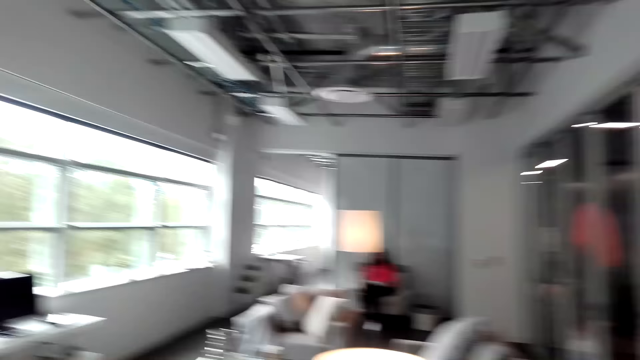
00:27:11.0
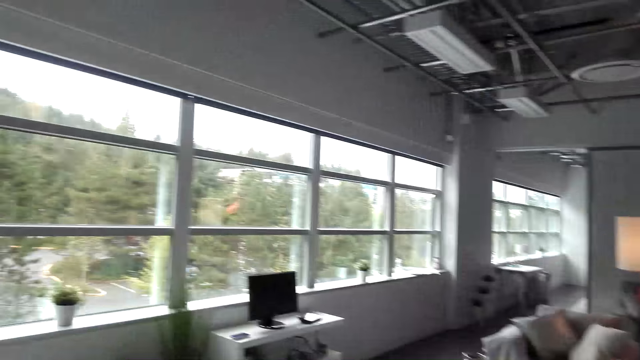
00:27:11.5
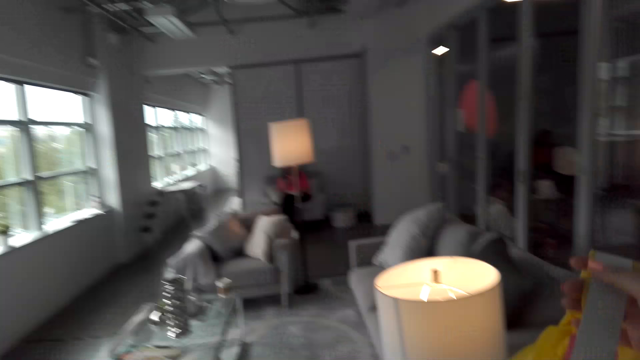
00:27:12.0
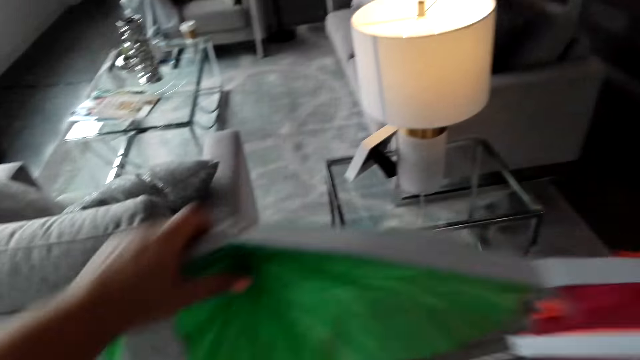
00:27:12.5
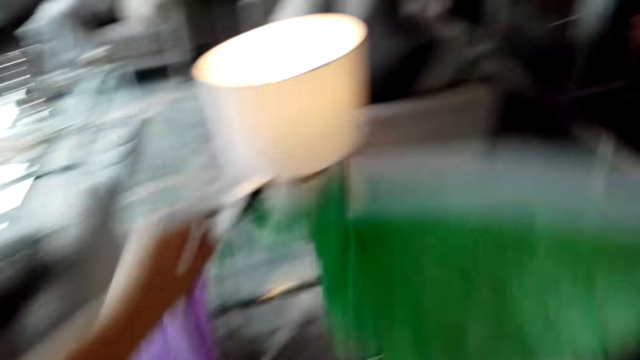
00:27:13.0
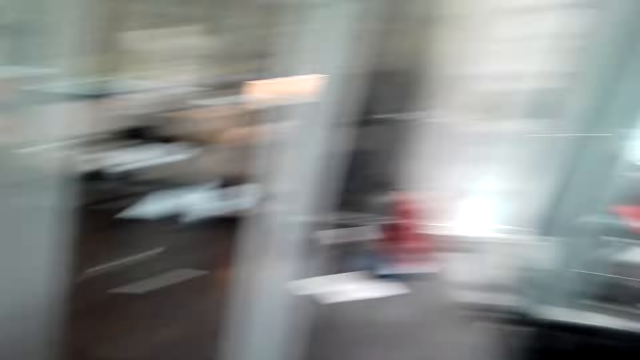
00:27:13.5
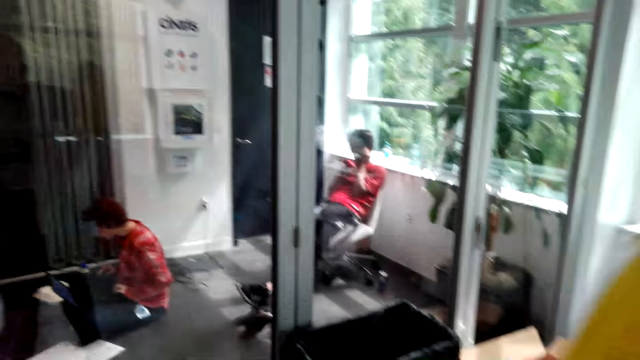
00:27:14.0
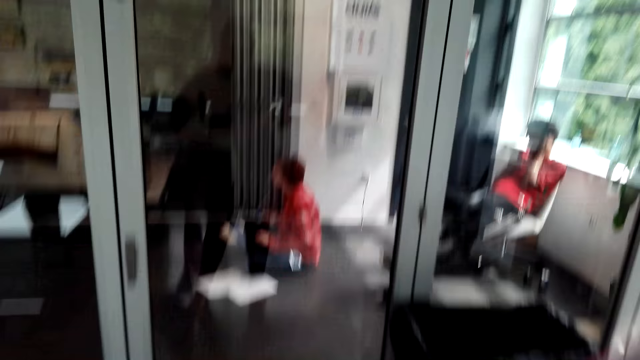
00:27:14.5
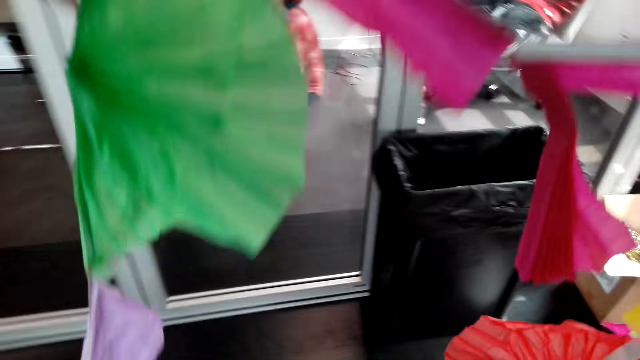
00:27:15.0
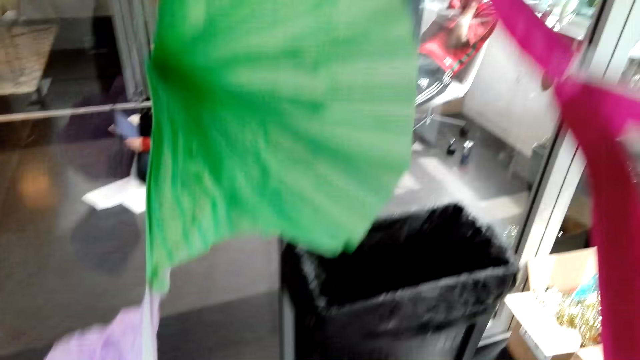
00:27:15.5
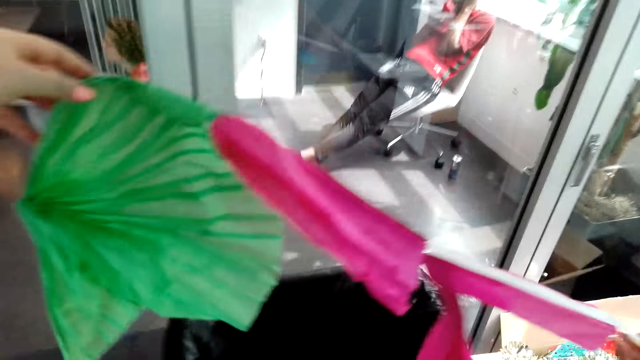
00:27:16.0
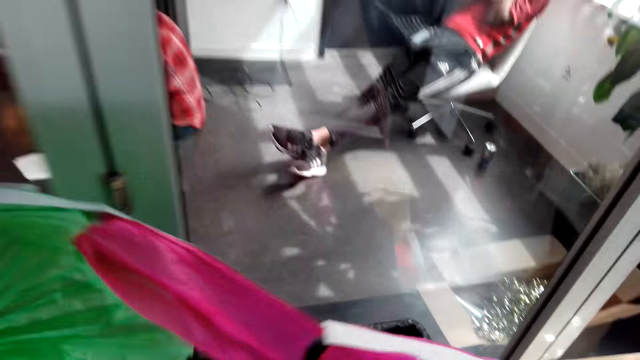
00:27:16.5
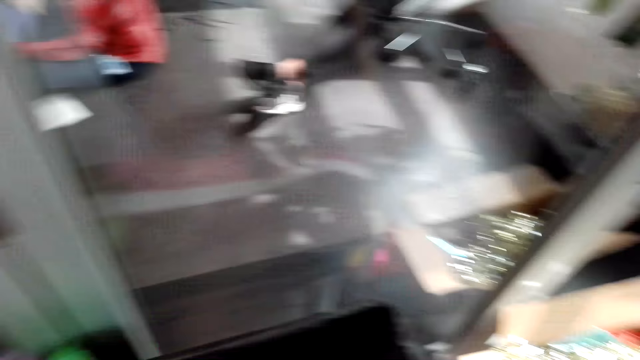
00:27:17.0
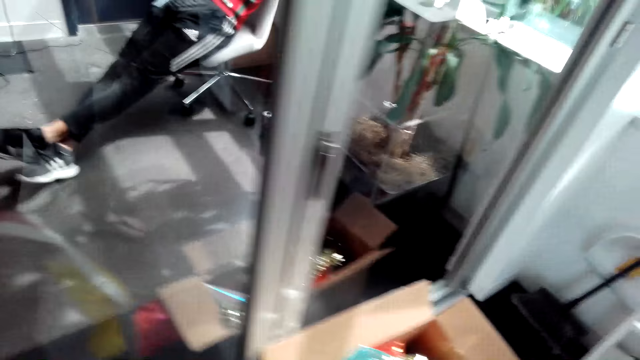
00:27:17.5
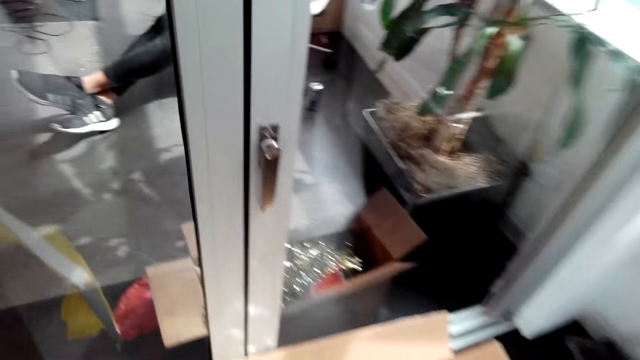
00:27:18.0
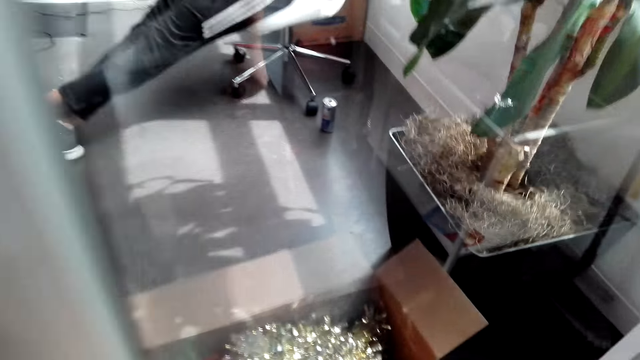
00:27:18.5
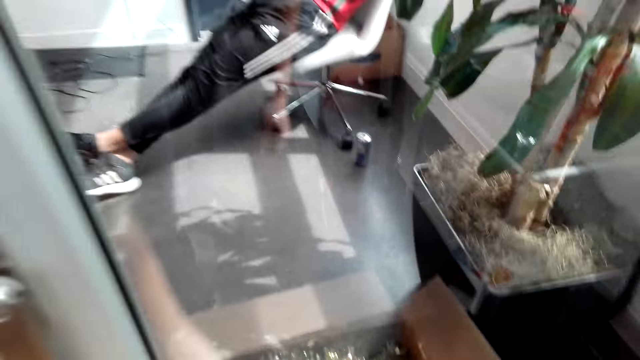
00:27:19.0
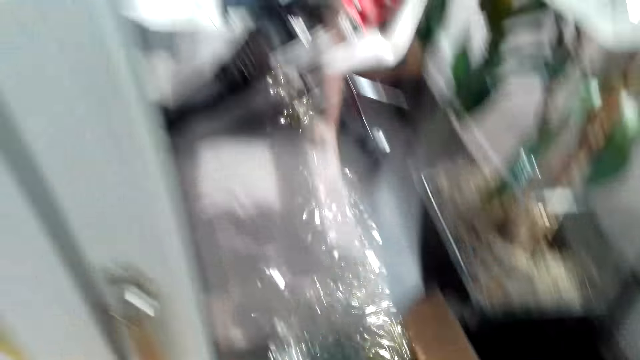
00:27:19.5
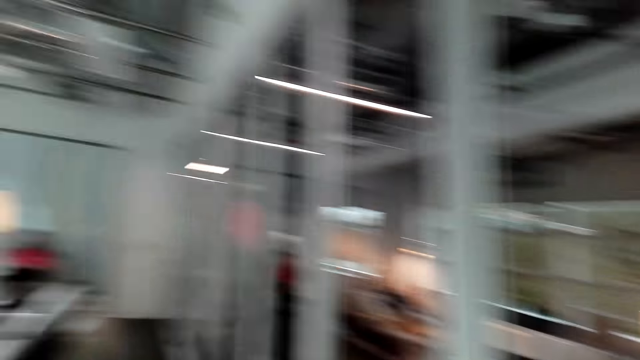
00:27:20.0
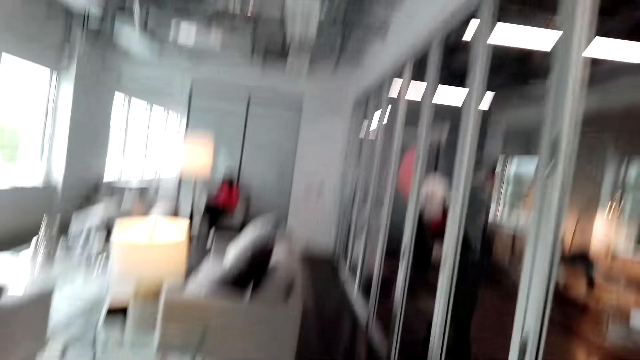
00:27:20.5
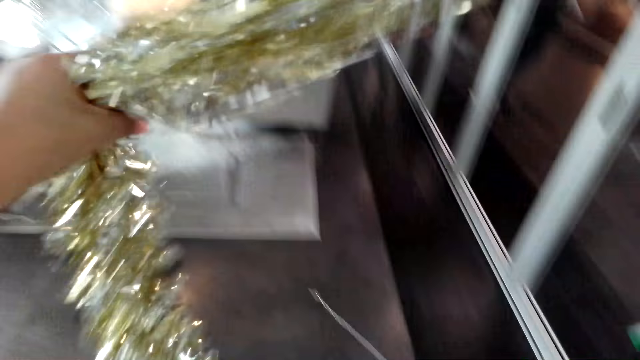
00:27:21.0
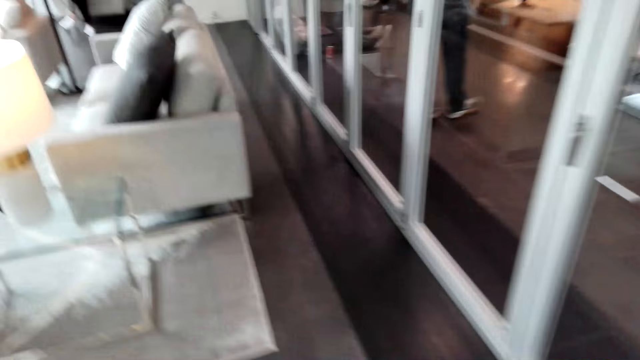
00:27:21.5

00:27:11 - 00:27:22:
The camera wearer walks. They put the decorating papers in the trash bin. They pick up the decoration leis.

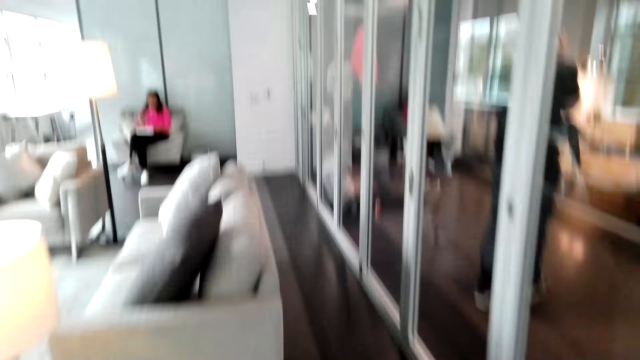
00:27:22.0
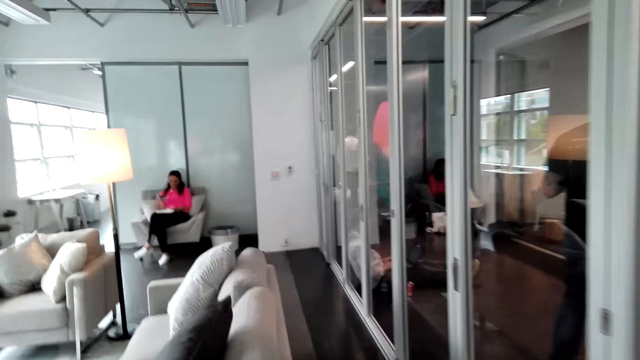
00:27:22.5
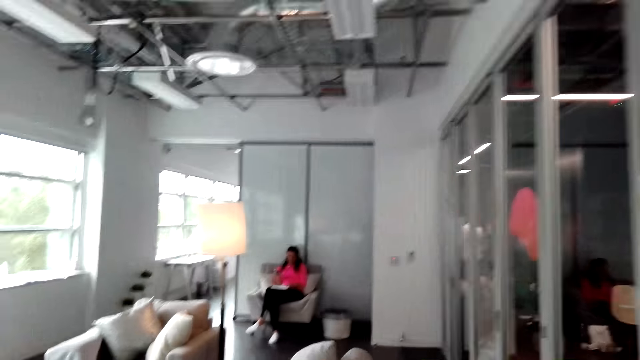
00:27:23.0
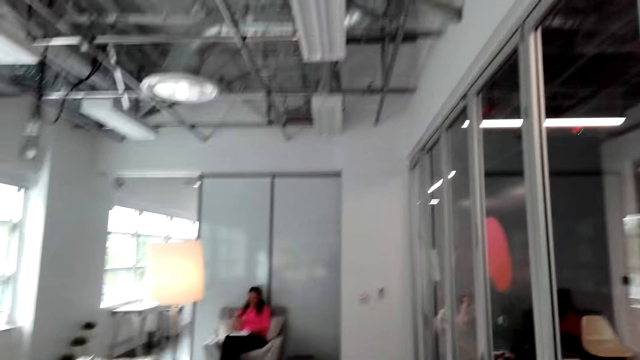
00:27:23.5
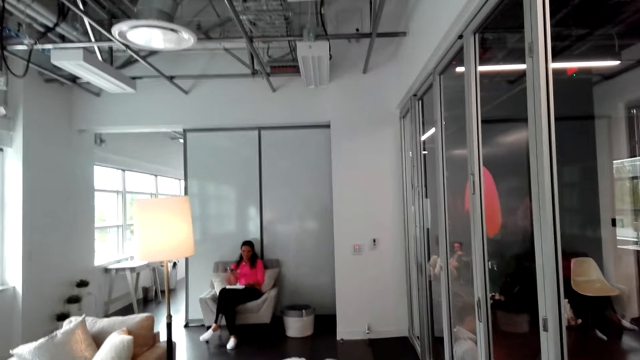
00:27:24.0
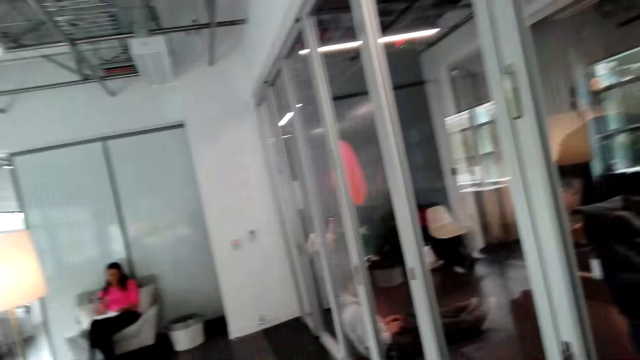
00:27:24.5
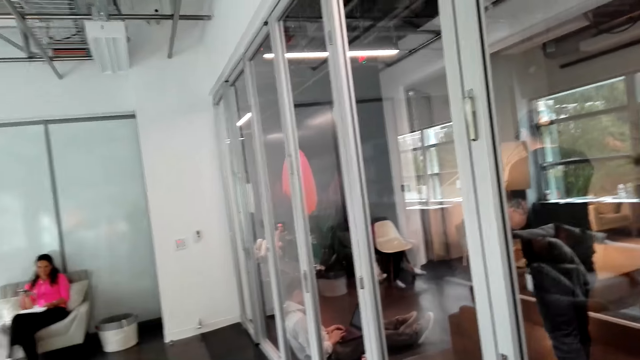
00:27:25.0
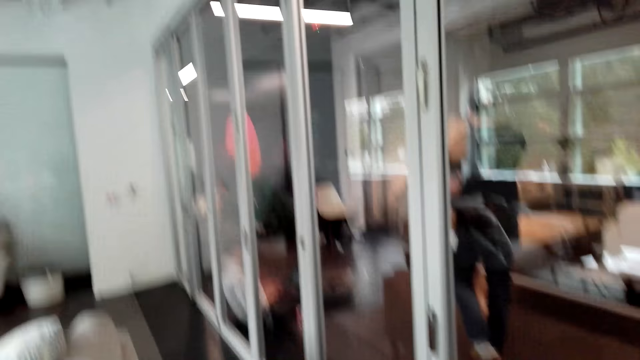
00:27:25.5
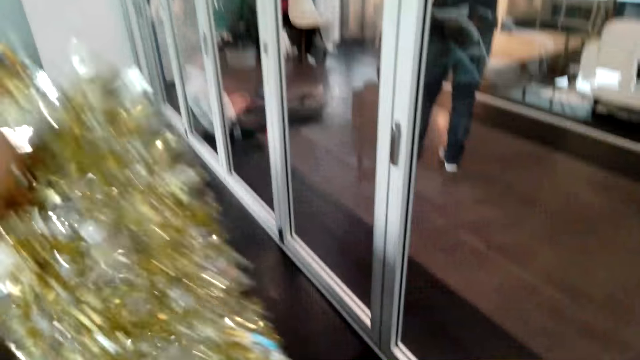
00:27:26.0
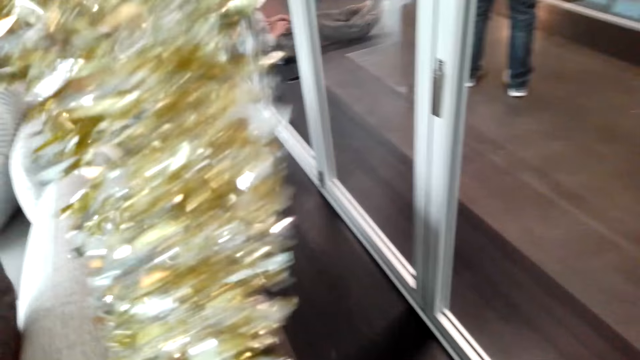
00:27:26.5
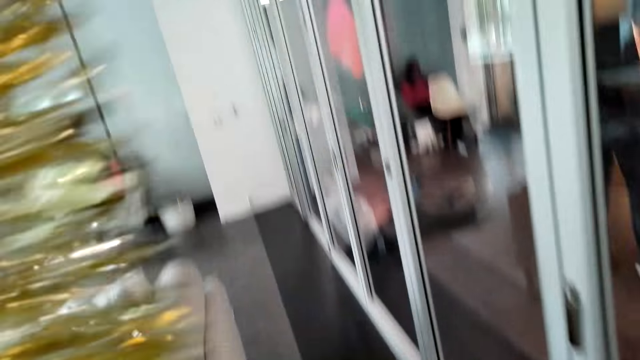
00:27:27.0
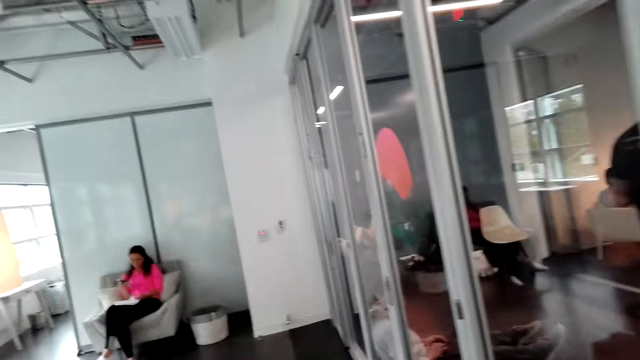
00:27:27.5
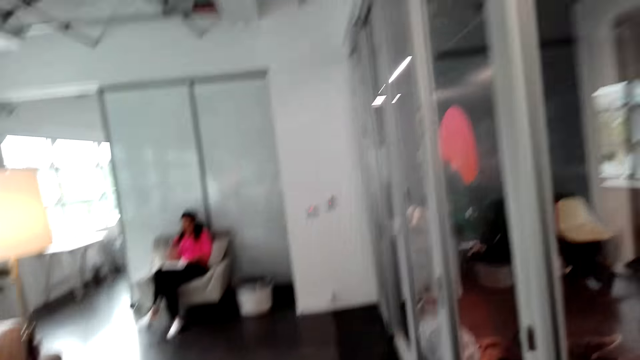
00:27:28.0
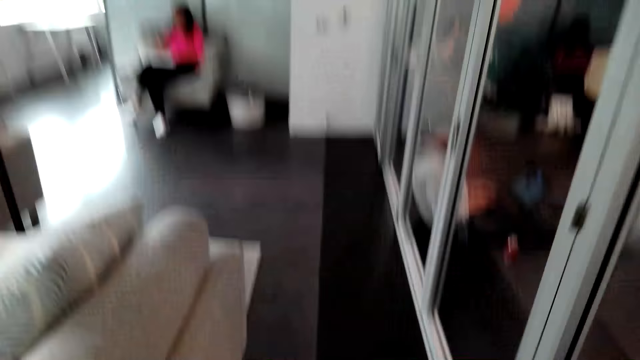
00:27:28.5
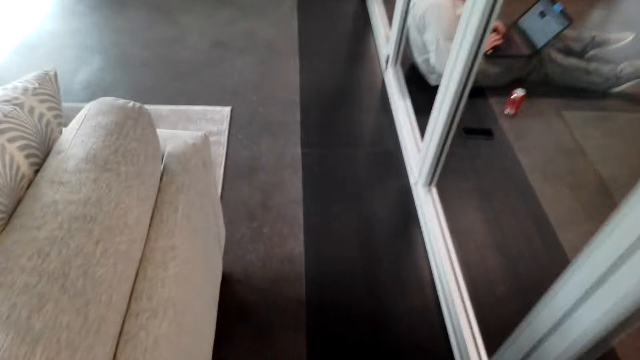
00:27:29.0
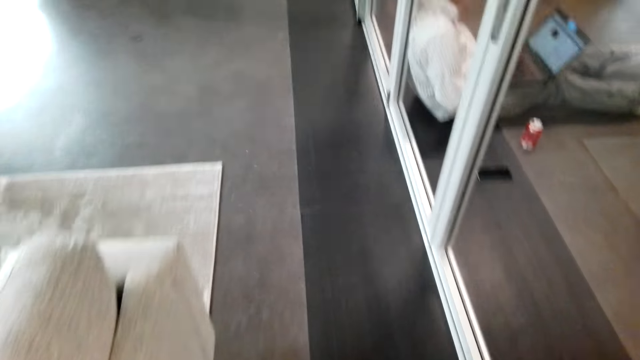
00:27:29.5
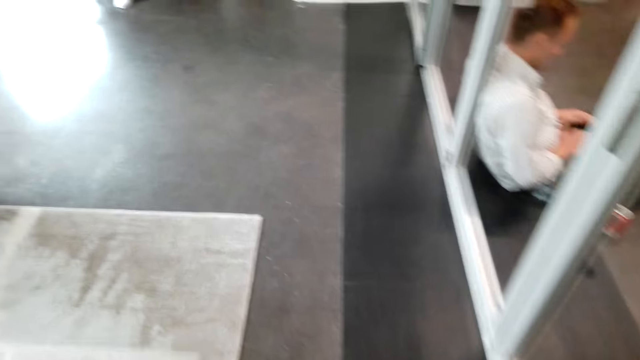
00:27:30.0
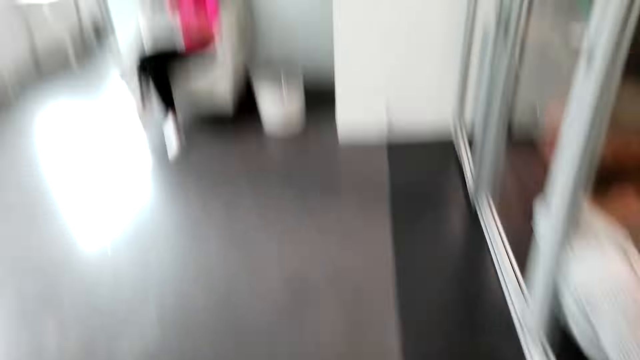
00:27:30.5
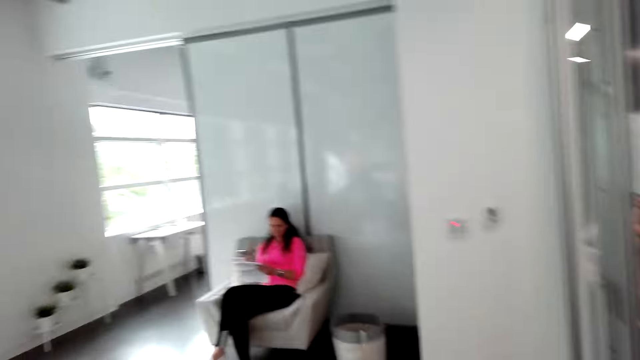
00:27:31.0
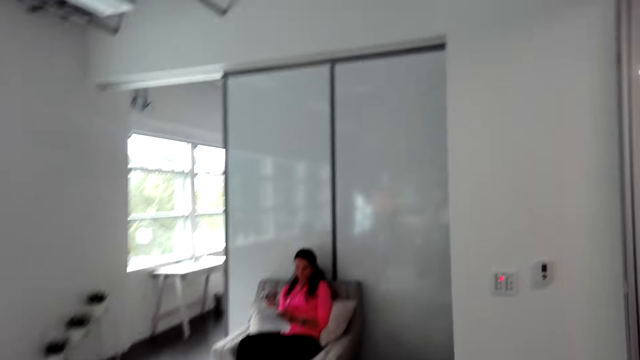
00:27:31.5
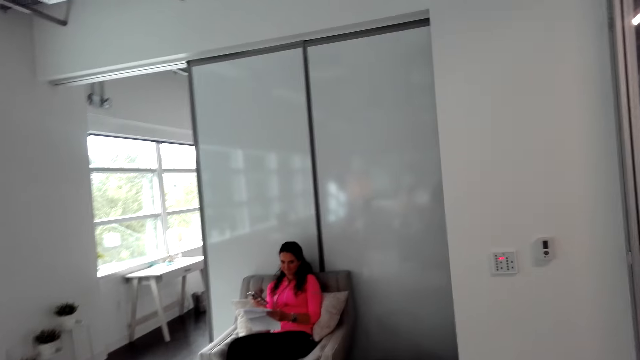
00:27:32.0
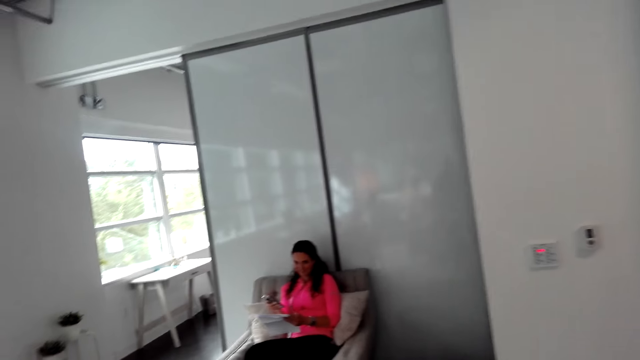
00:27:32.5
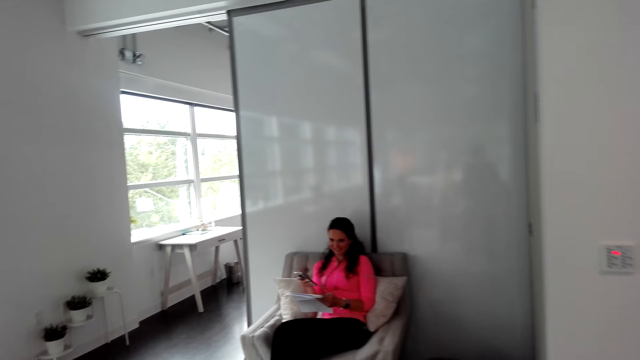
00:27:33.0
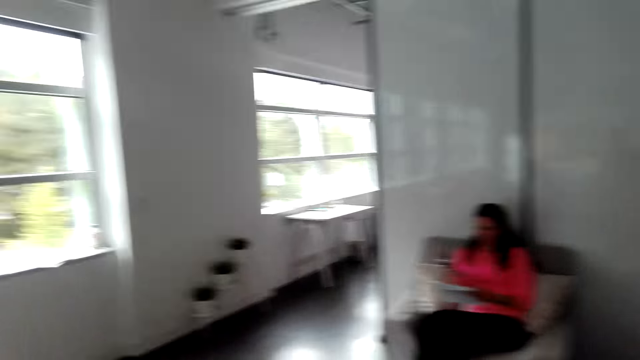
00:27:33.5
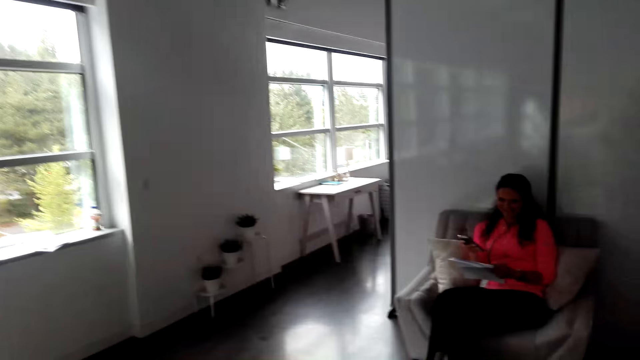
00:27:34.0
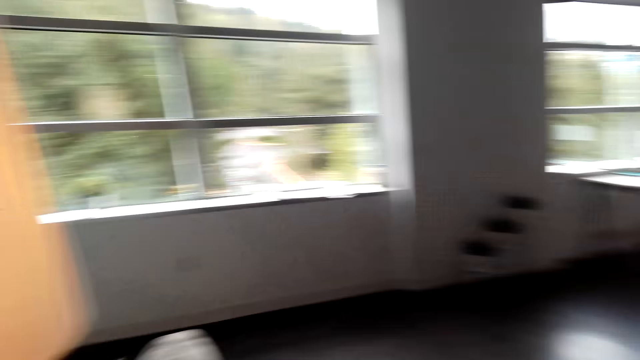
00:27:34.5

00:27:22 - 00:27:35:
The camera wearer lifts up decorating items. They walk in the room. They display the decoration leis. They walk in the room. A person operates the cellphone.
